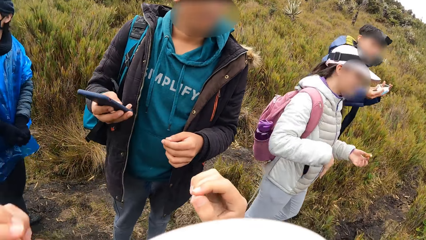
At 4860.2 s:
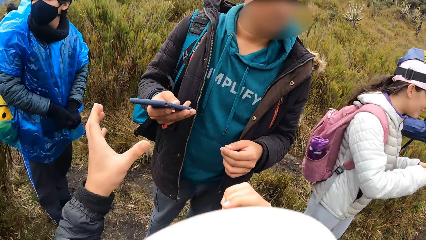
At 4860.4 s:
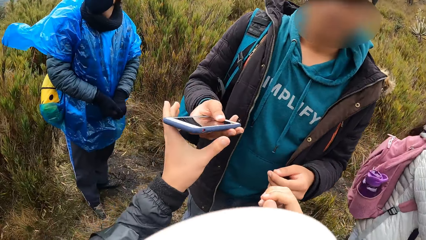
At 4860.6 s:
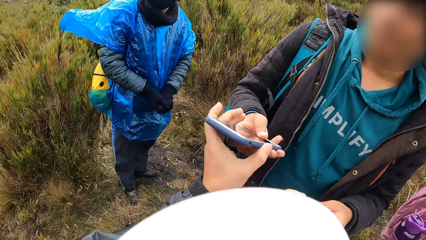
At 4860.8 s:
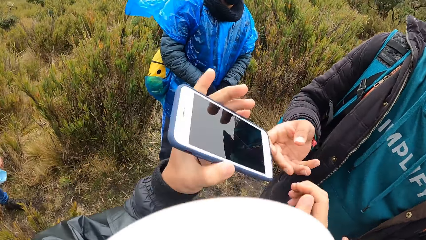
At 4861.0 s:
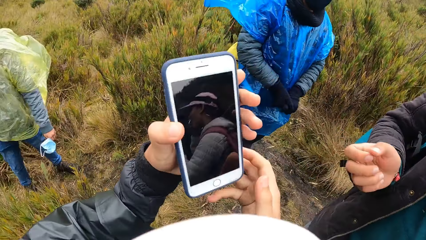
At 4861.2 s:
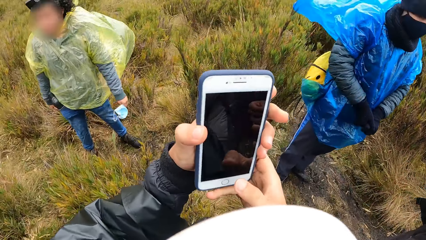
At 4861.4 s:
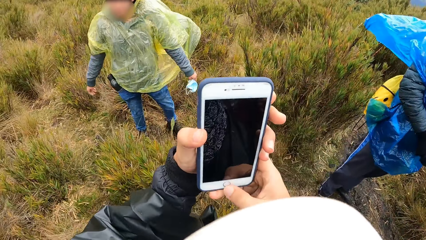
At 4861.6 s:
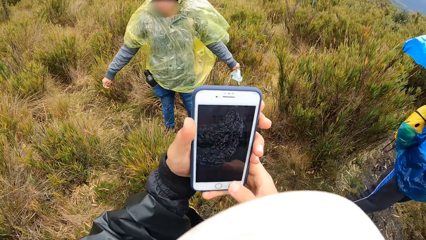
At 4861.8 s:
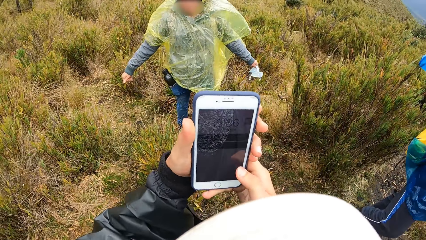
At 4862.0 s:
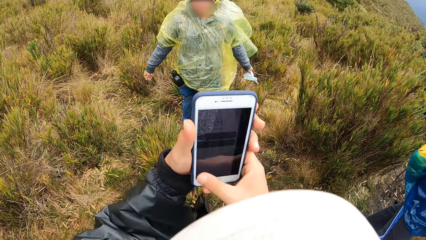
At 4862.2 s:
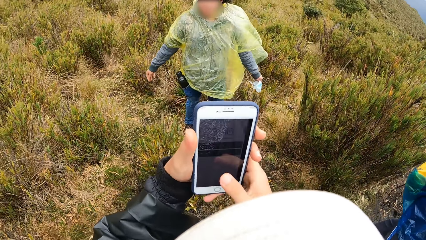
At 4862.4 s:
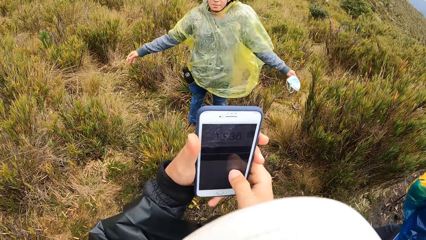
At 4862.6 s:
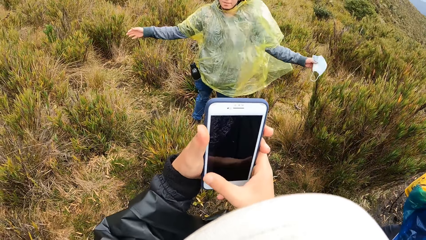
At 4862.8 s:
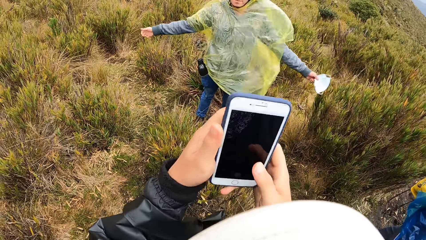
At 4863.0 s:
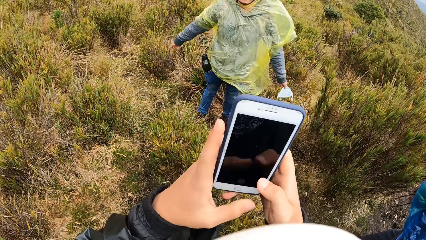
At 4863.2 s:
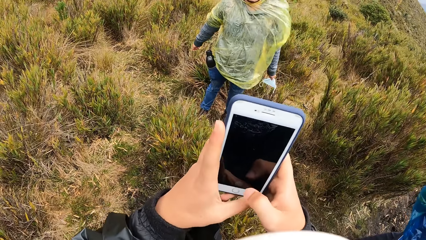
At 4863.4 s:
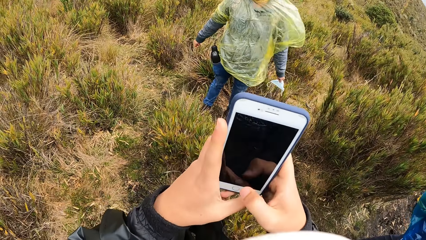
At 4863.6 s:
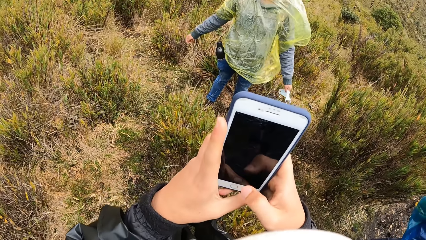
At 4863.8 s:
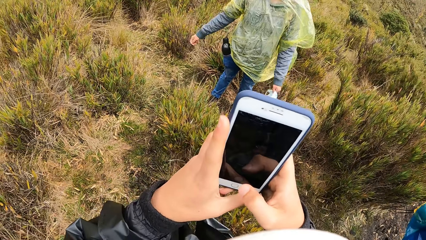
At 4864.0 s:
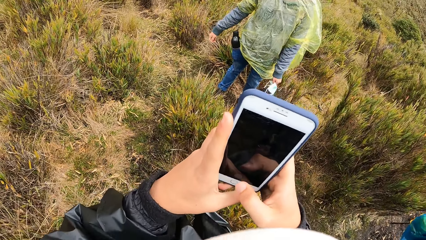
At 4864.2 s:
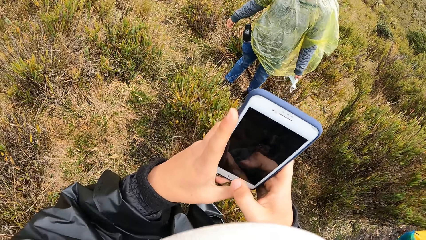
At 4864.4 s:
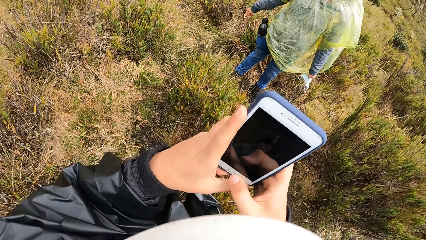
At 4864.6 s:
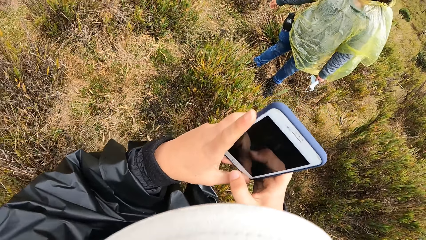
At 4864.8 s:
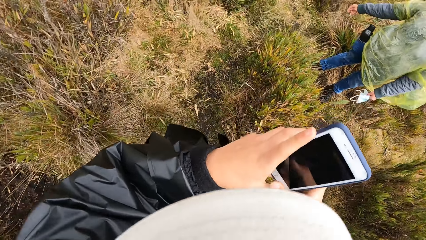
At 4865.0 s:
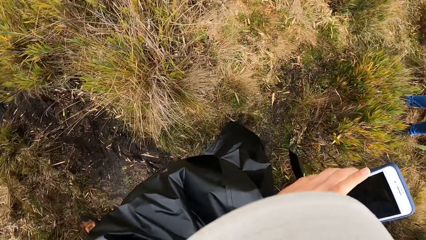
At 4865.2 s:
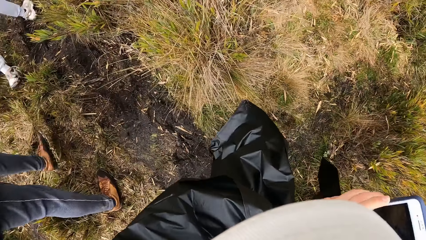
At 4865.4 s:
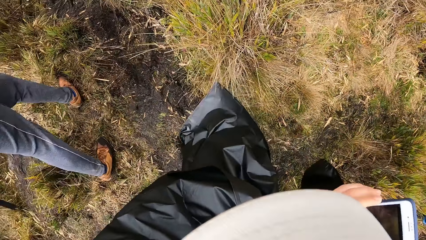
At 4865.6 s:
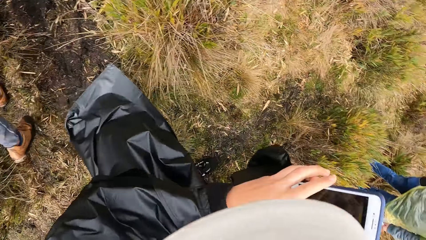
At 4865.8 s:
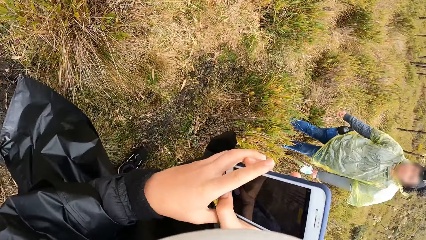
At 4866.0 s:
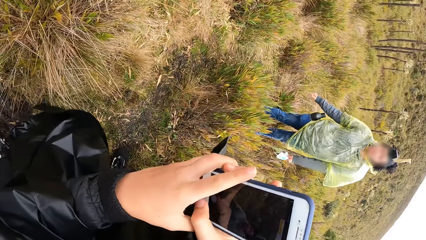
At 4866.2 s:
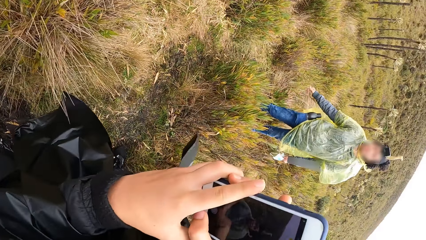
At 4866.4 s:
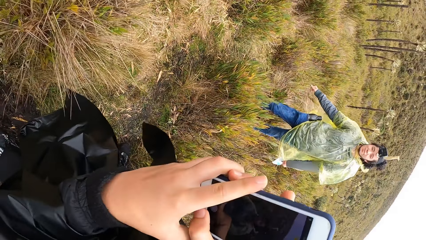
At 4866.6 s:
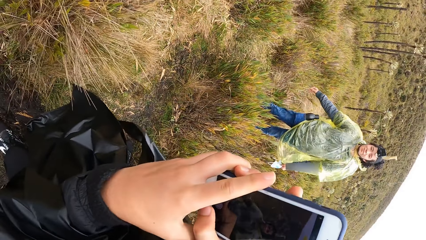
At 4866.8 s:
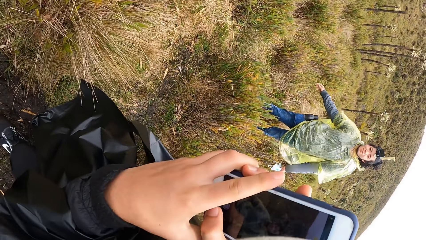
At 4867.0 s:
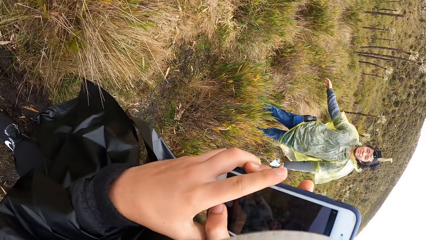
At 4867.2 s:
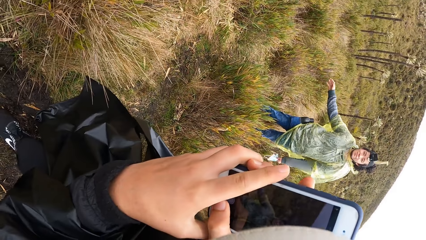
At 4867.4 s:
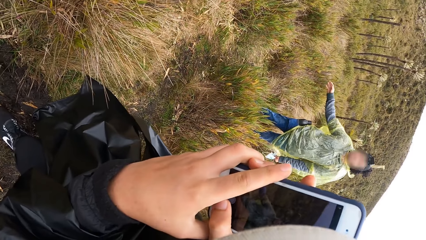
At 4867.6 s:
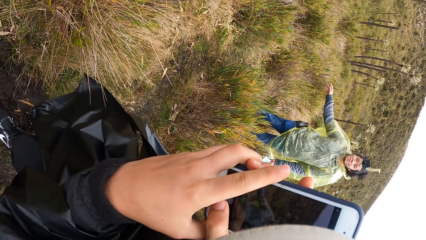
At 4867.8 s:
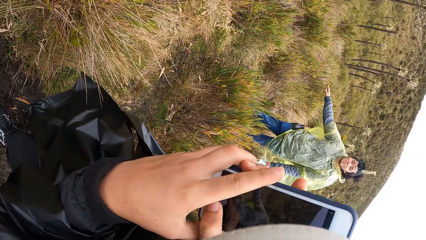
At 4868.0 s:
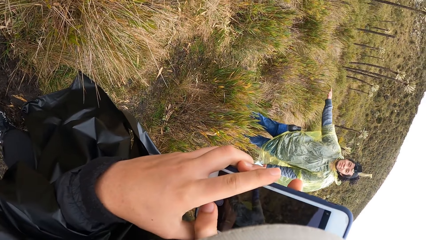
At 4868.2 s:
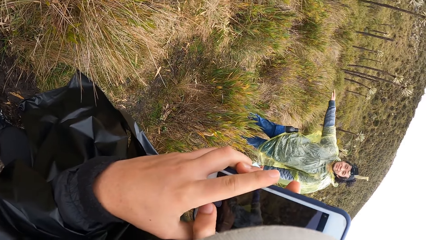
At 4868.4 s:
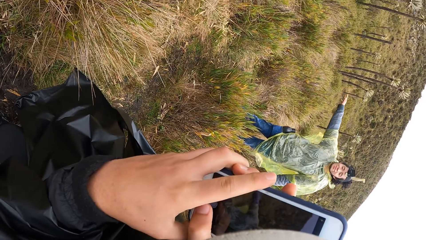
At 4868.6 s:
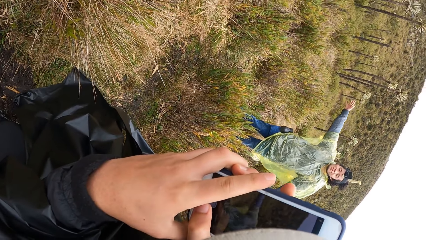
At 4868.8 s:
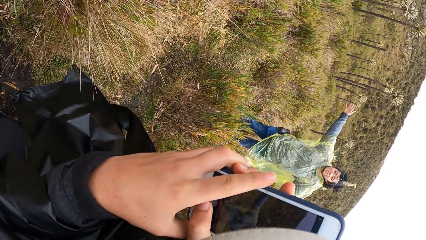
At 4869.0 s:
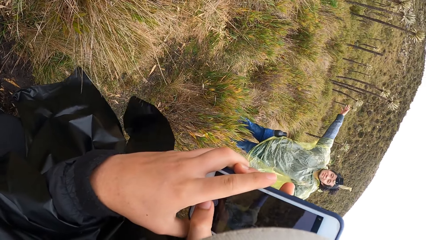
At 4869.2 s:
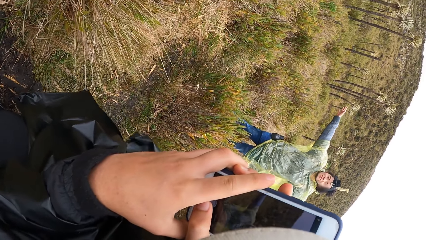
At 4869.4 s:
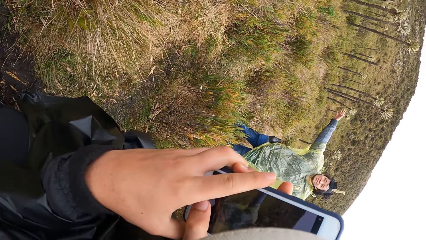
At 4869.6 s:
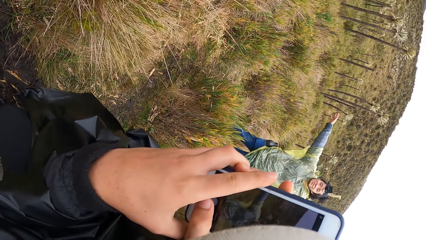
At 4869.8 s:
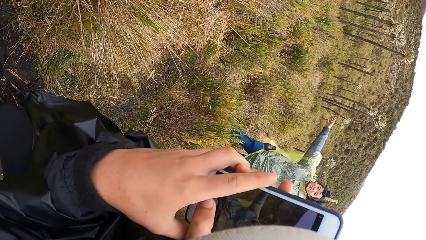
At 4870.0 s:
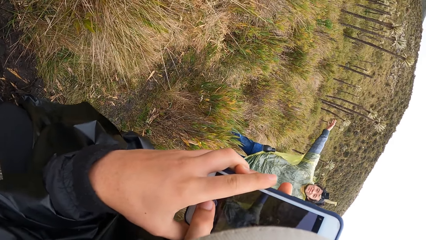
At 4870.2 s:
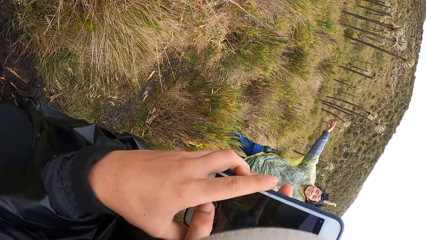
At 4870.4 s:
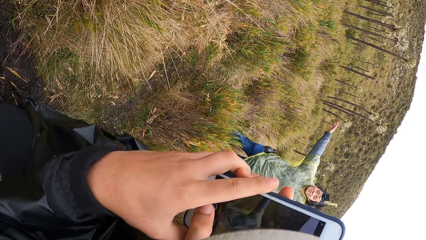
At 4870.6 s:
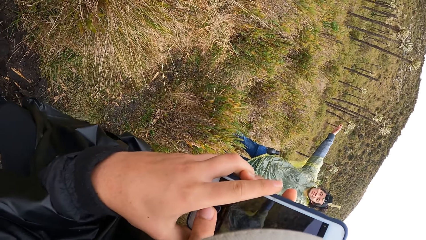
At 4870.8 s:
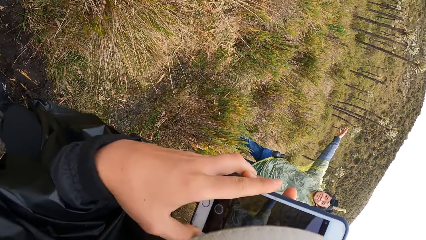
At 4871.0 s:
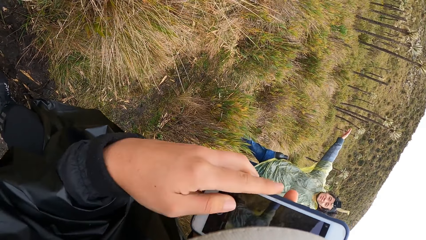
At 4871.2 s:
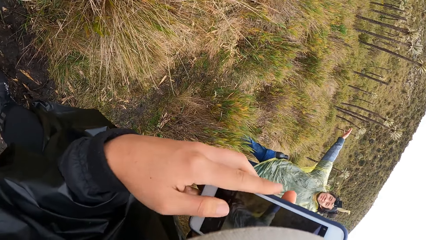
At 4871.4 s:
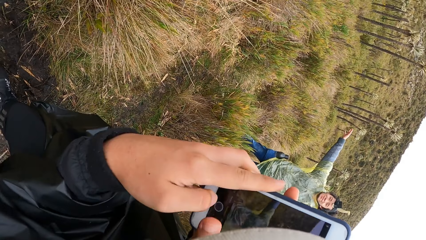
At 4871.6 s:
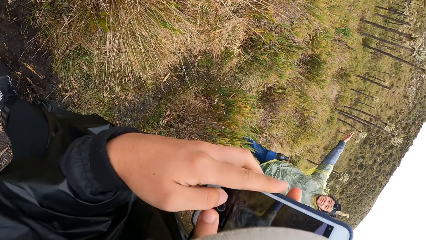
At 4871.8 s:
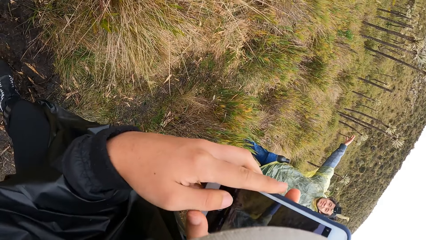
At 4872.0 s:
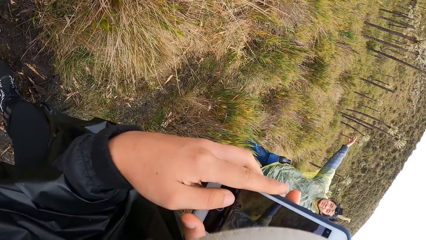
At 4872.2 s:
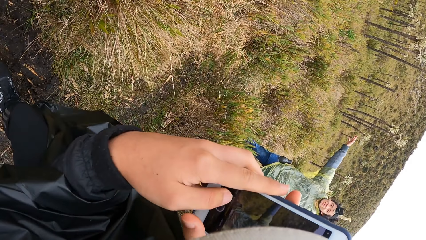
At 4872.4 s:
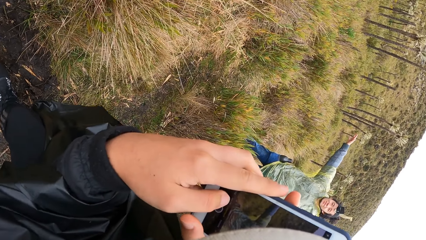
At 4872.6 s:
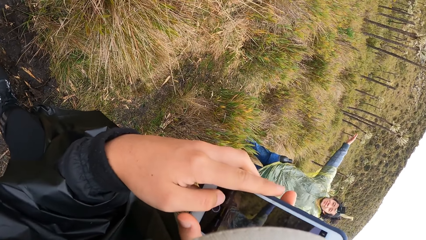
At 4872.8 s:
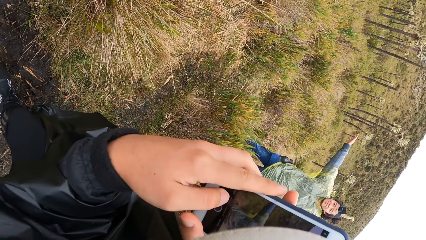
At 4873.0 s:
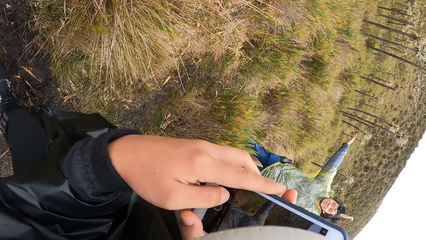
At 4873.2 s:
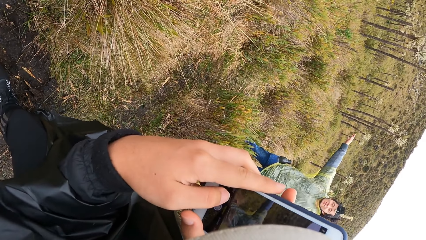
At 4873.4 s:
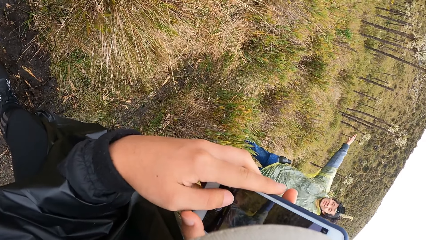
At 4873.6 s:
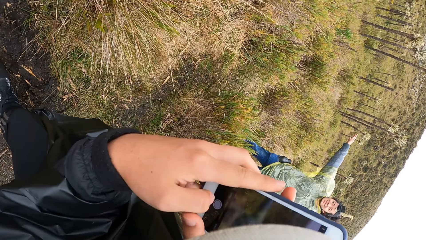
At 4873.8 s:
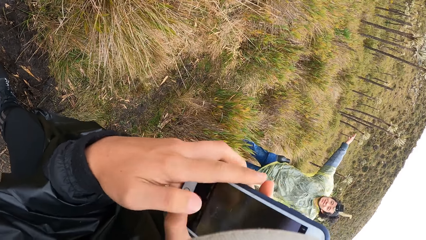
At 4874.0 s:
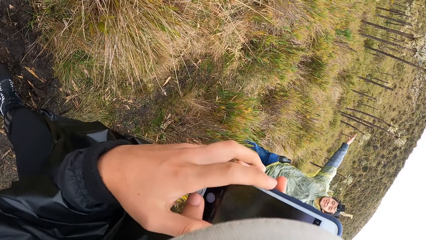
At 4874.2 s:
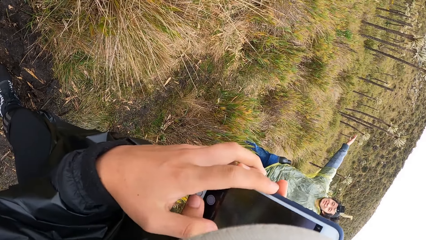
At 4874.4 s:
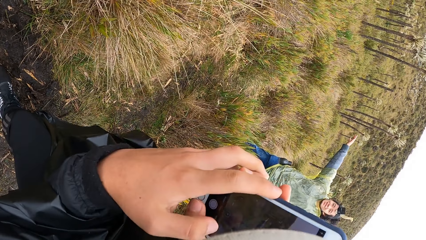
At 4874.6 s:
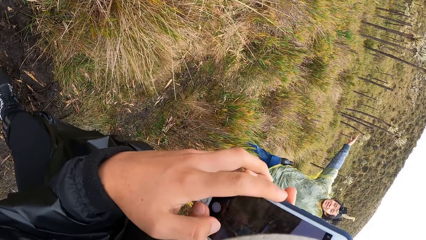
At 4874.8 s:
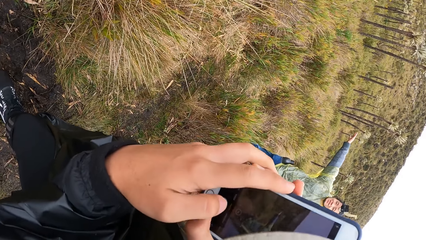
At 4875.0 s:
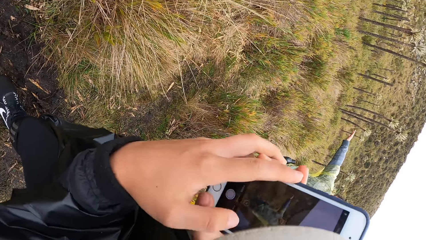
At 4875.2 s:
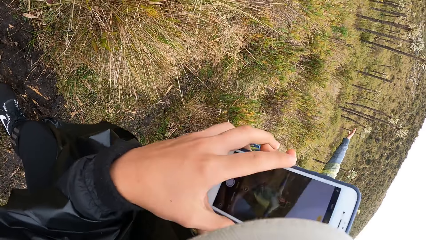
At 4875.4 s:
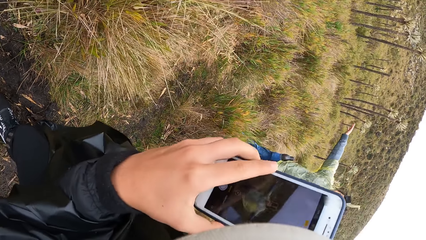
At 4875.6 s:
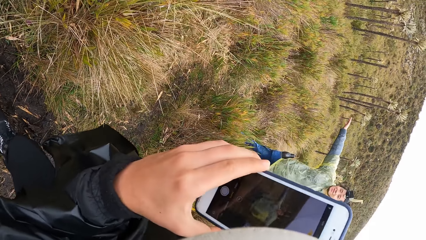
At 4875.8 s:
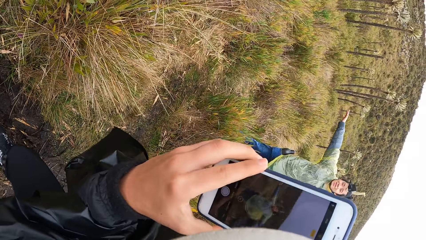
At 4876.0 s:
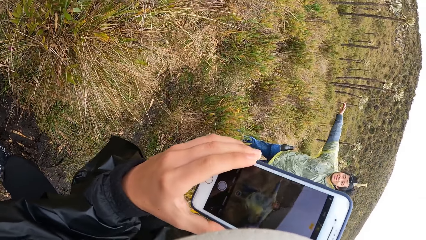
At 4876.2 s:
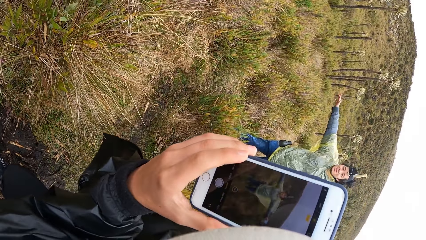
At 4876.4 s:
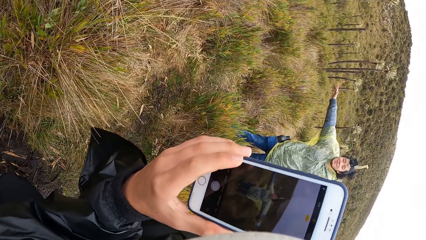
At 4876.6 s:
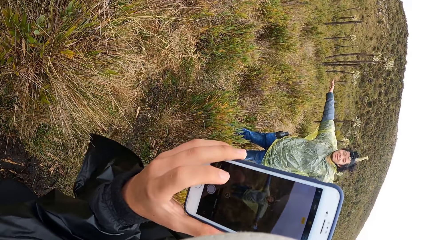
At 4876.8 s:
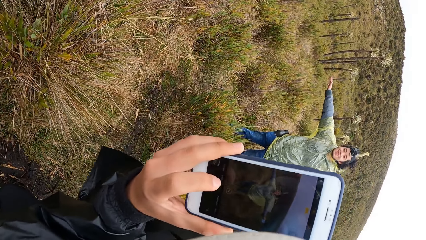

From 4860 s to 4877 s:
The camera wearer collects the phone from a man with his left hand. He operates the phone in his hands with both hands. A woman lifts up hands. The camera wearer takes a picture of the woman with the phone in his hands.
